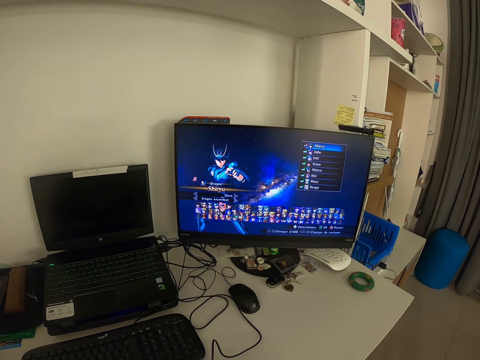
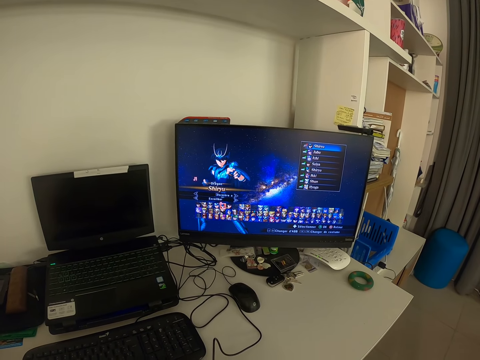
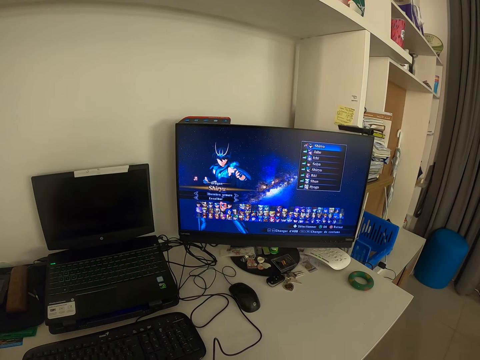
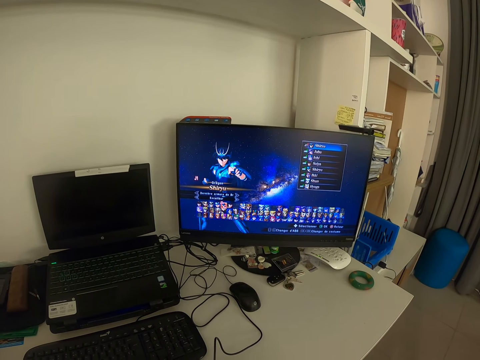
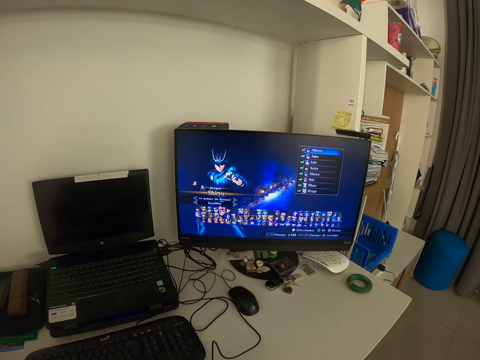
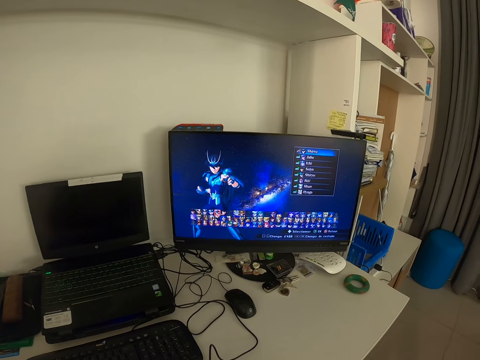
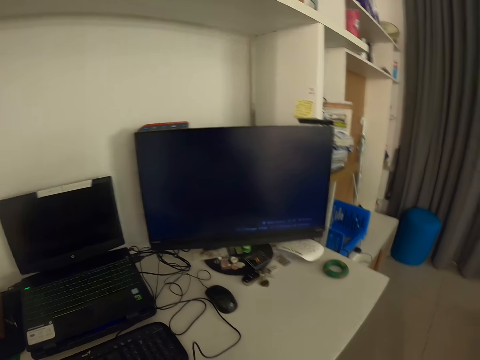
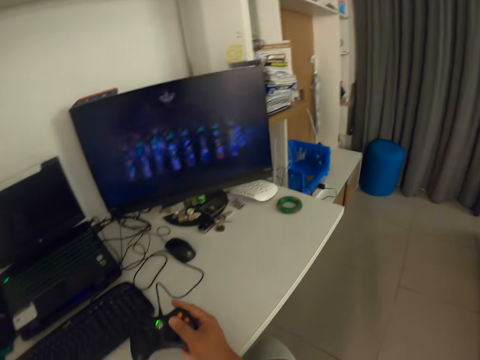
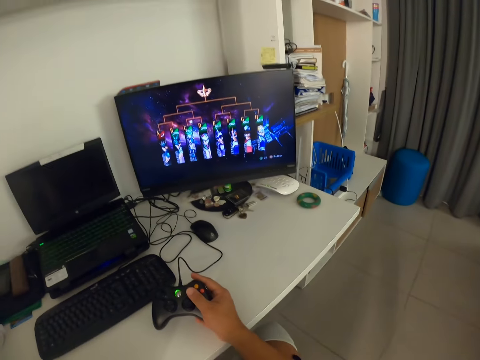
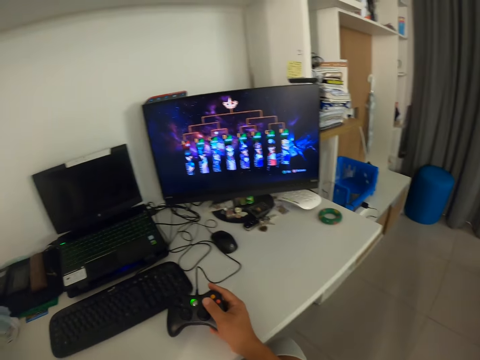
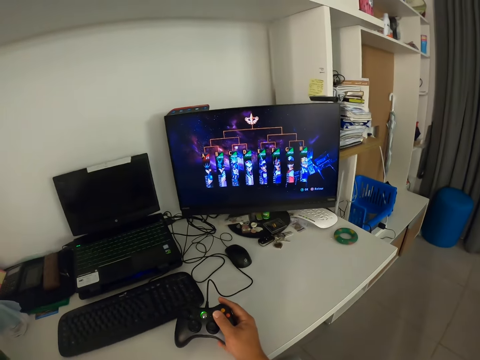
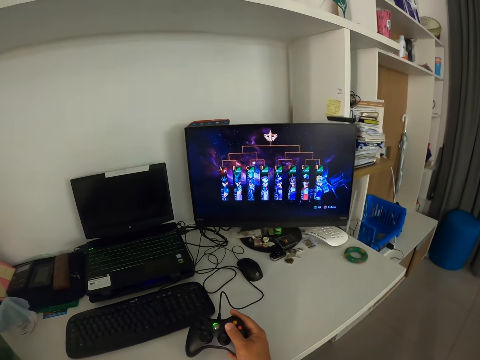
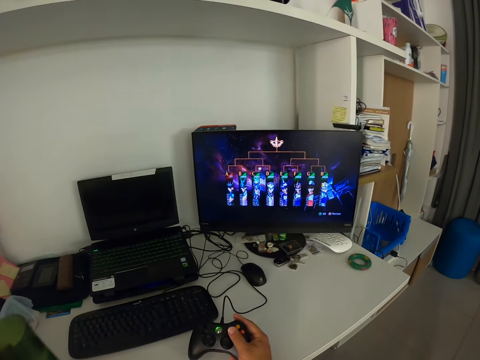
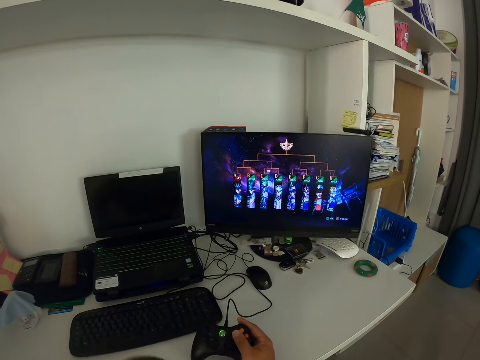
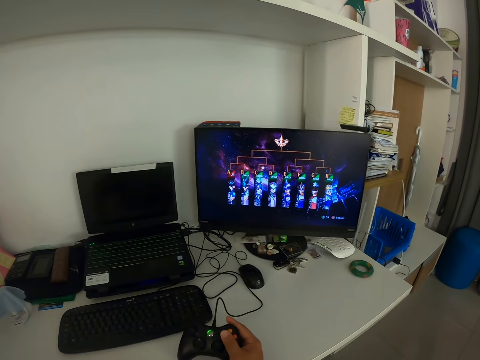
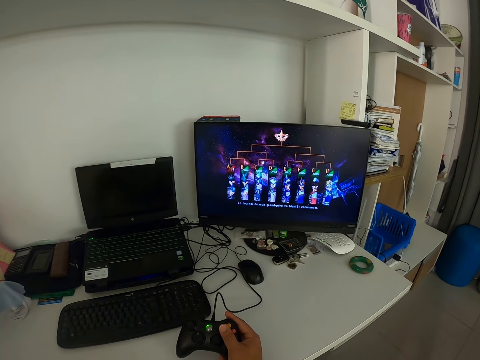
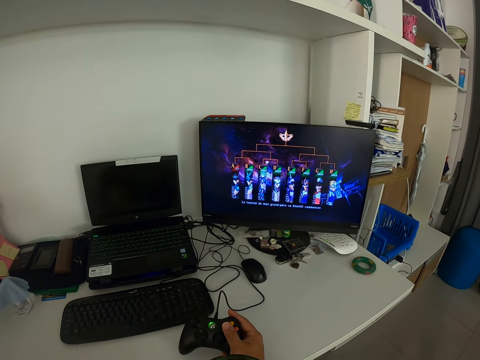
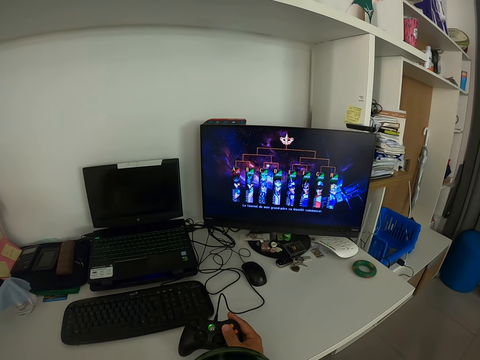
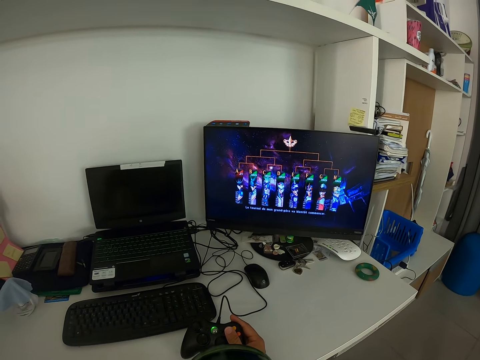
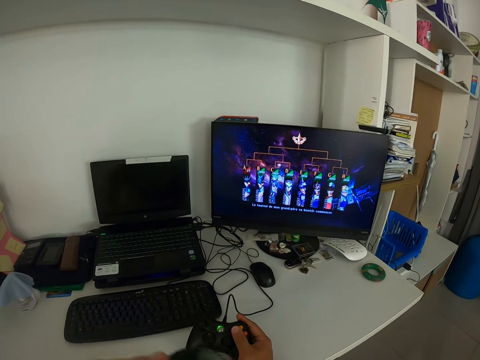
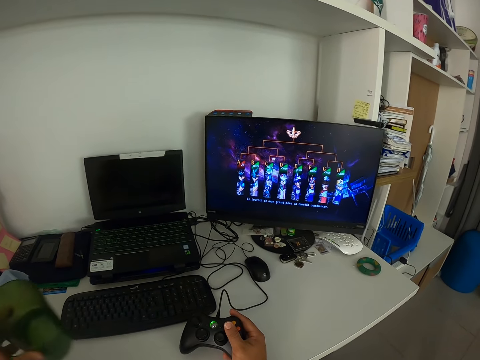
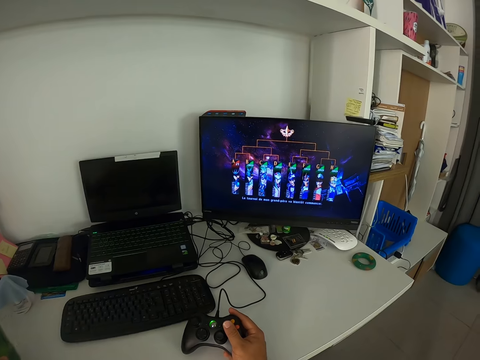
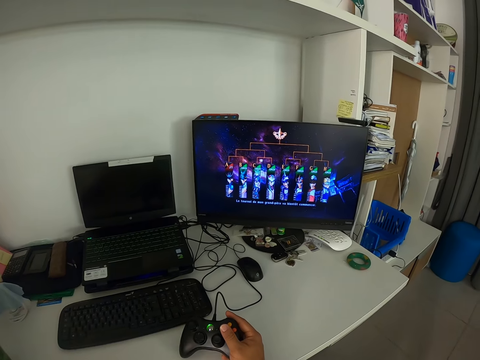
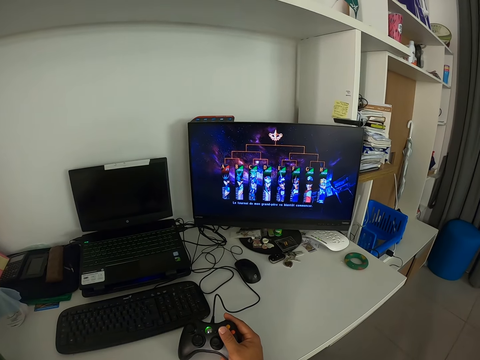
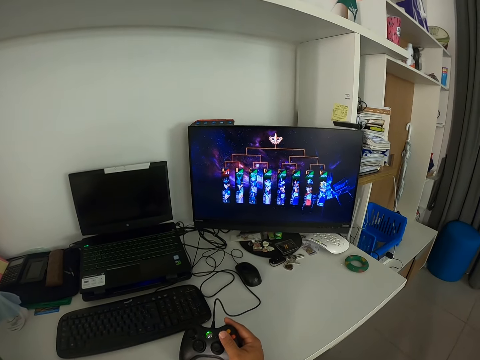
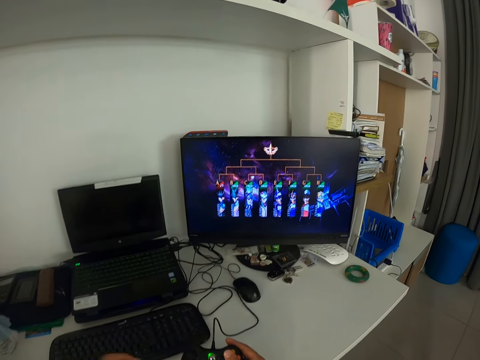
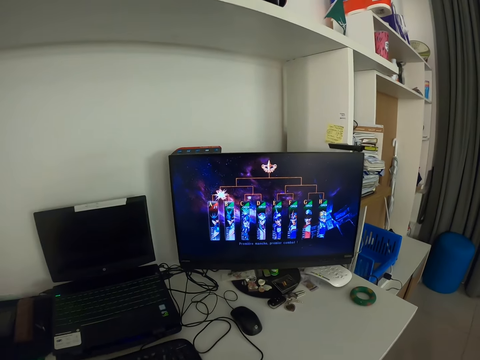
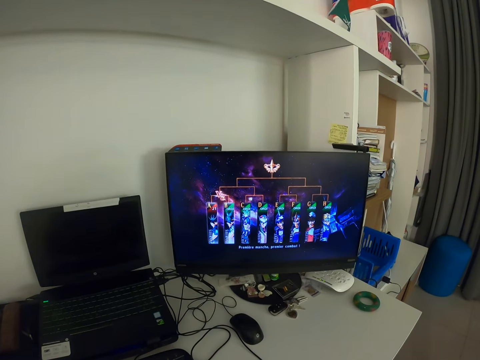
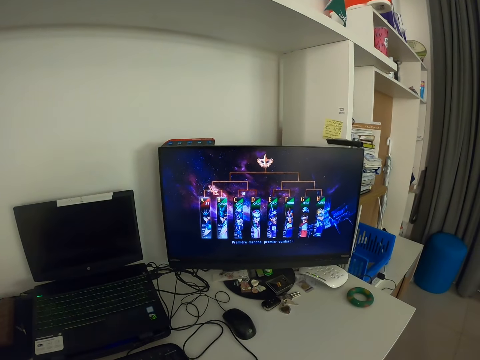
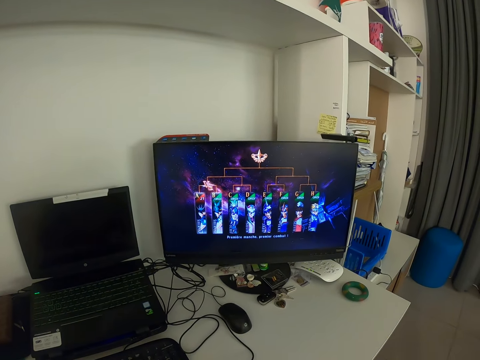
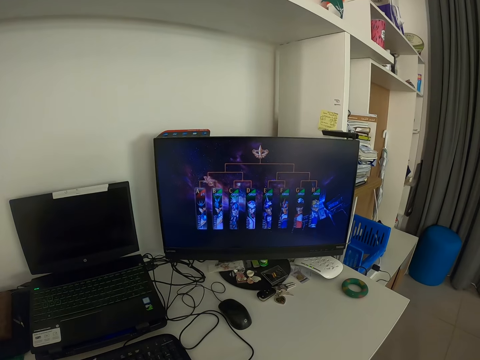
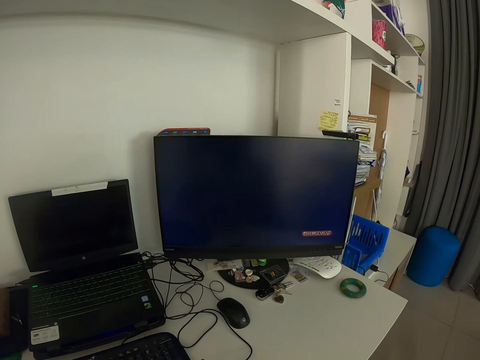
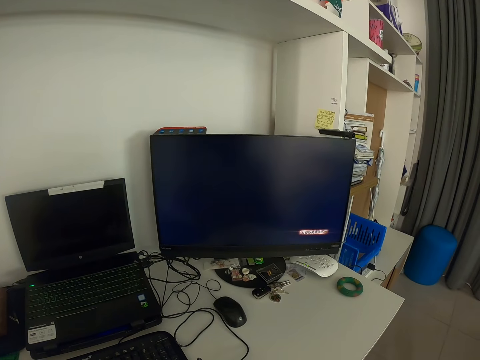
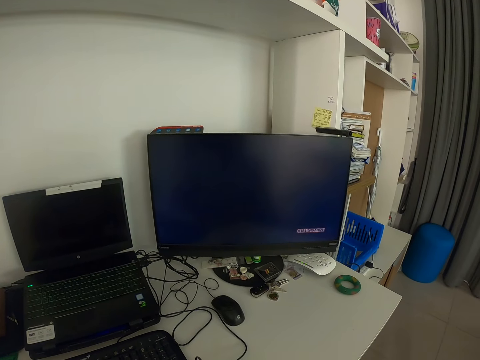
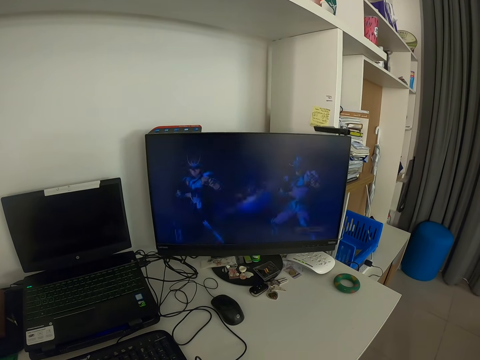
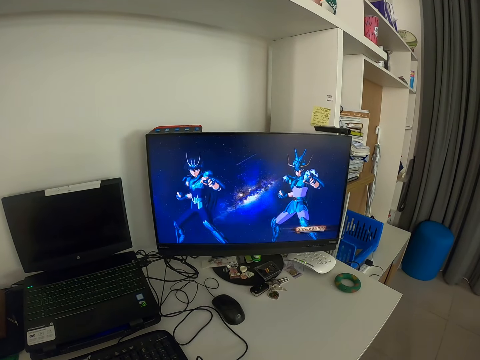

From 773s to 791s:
The camera wearer lifts his hands. He touches his face with his left hand. He moves a cup towards himself. He reaches for the cup with his left hand. He drinks from the cup. He looks at a monitor. He returns the cup back to the table. He holds the game pad with both hands. He looks at the monitor.

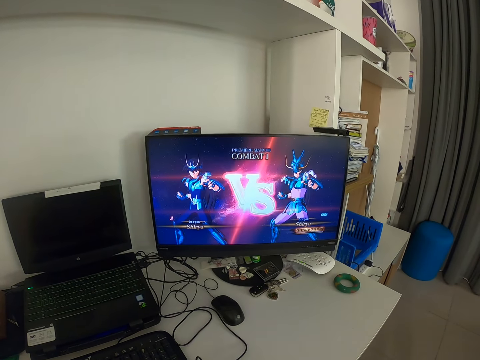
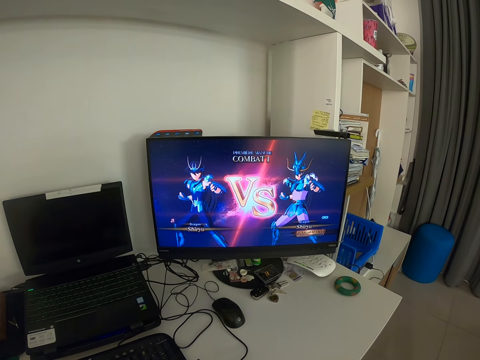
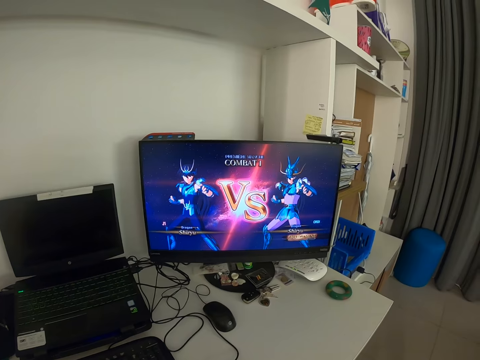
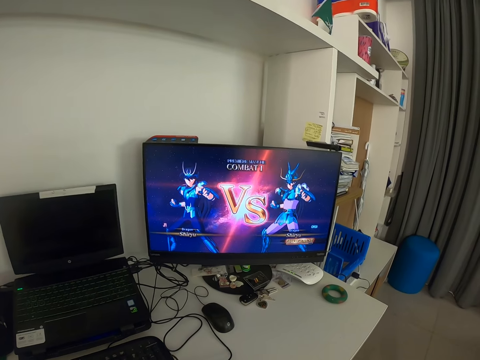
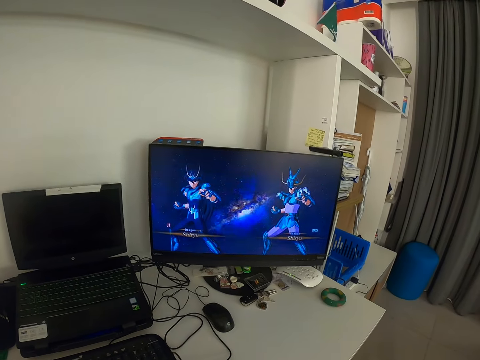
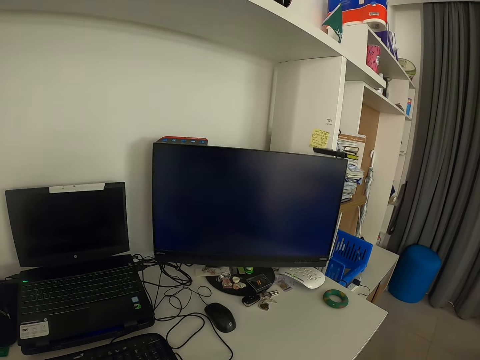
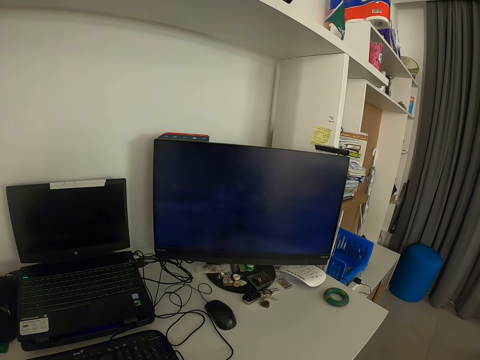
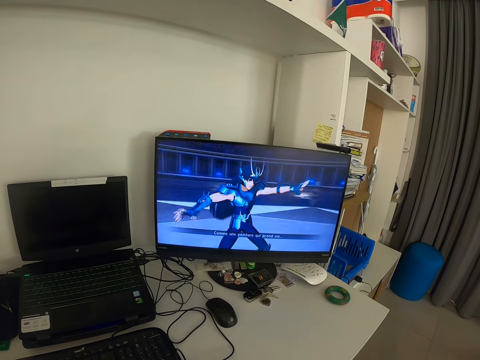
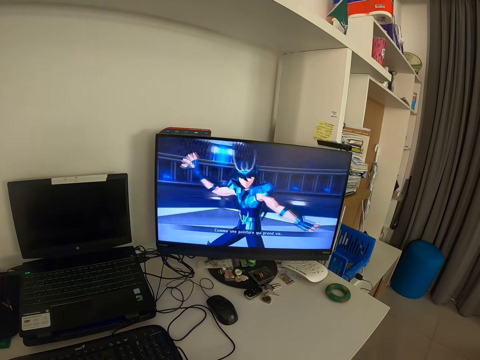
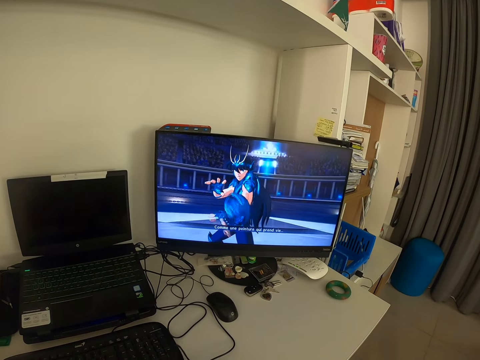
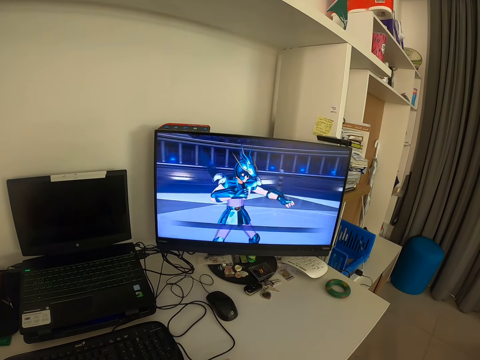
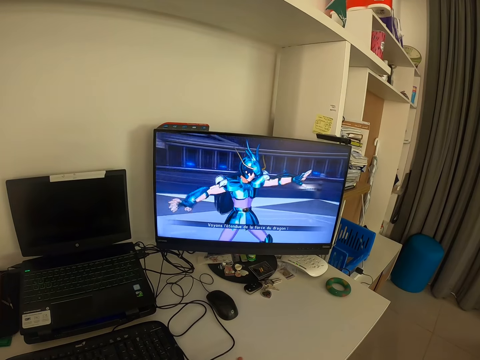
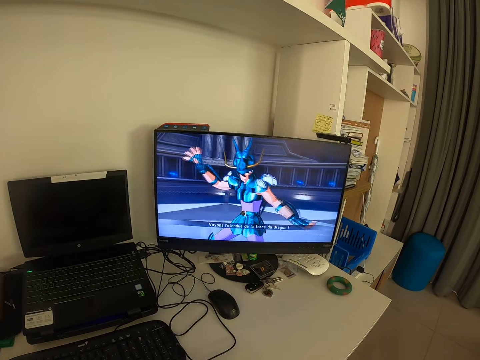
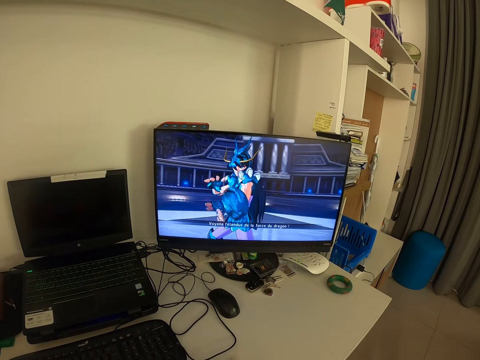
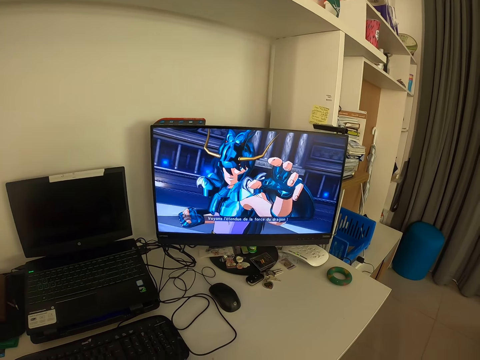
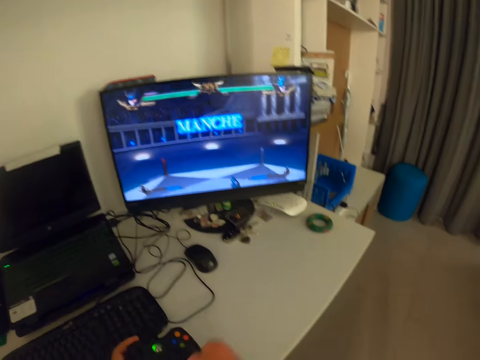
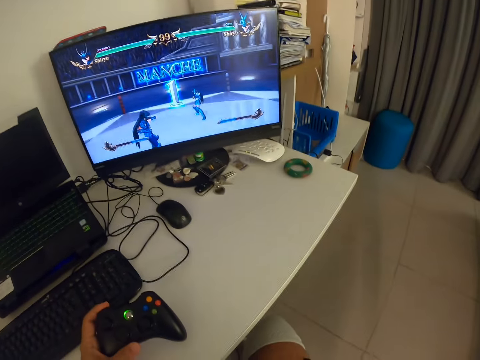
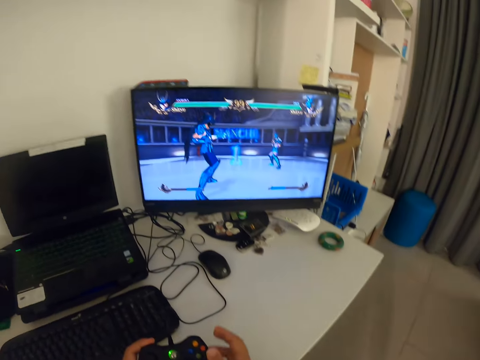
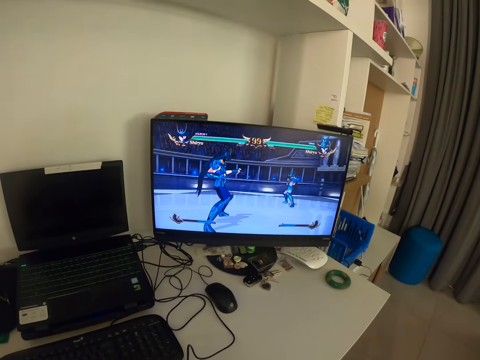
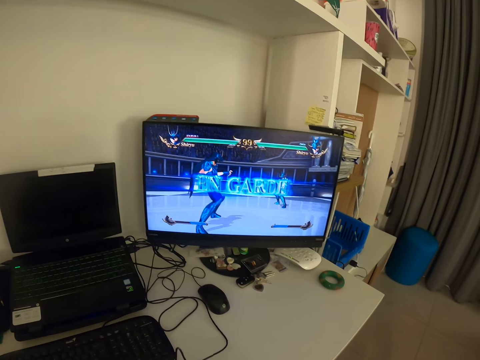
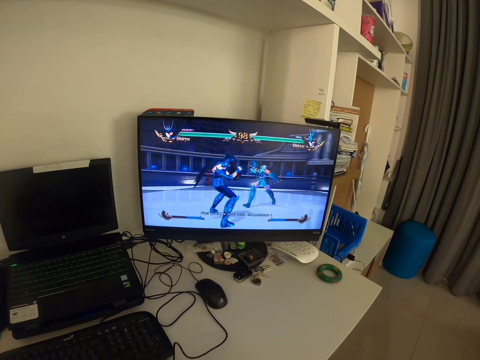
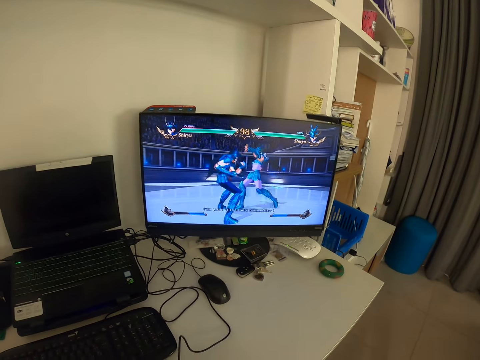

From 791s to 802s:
The camera wearer operates the game pad. He removes his left hand from the game pad. He reaches for his face with his right hand. He holds the game pad with his right hand. He holds the game pad with both hands.
